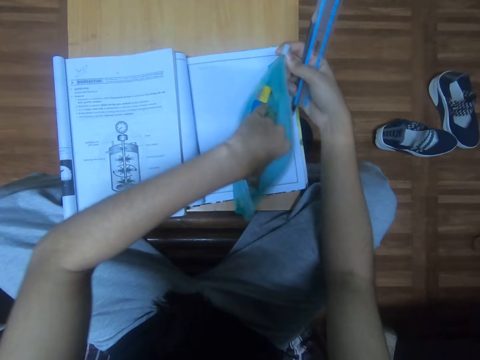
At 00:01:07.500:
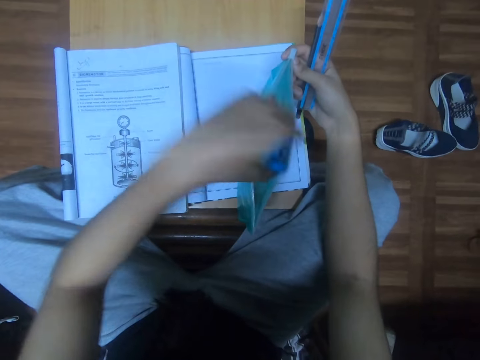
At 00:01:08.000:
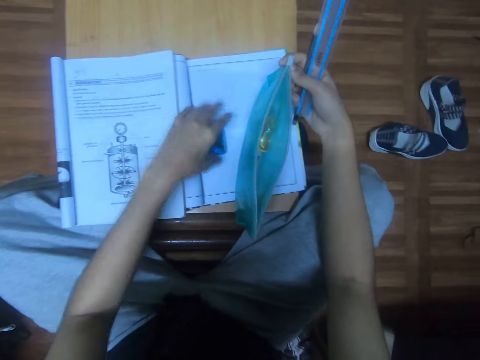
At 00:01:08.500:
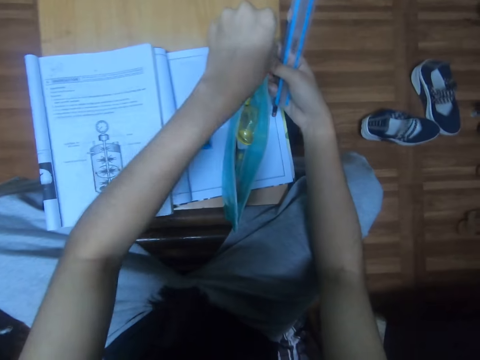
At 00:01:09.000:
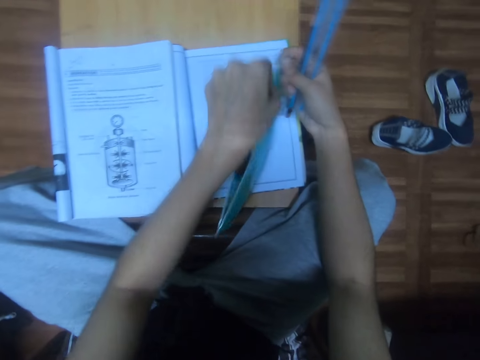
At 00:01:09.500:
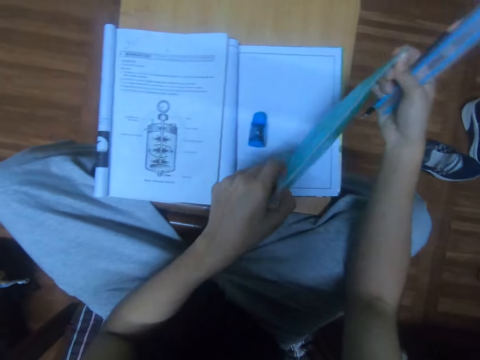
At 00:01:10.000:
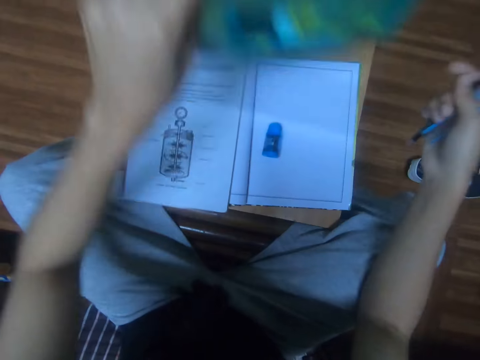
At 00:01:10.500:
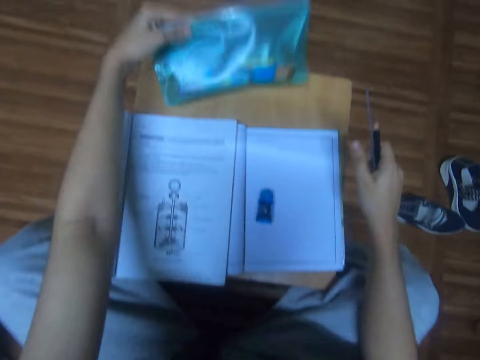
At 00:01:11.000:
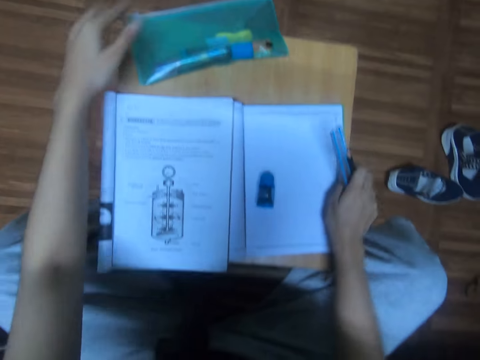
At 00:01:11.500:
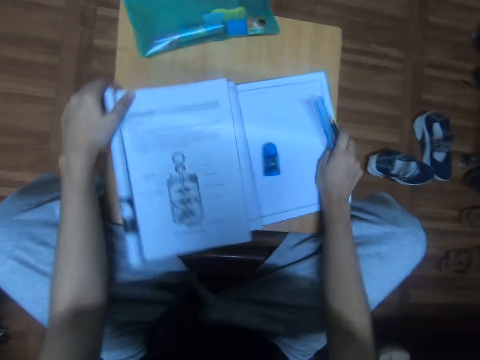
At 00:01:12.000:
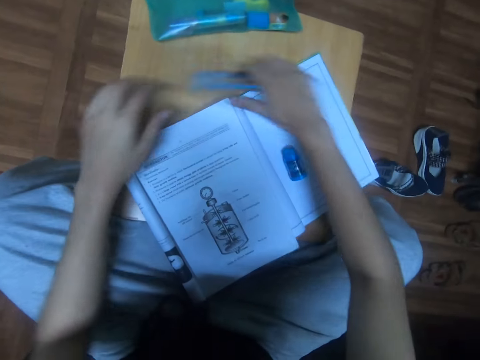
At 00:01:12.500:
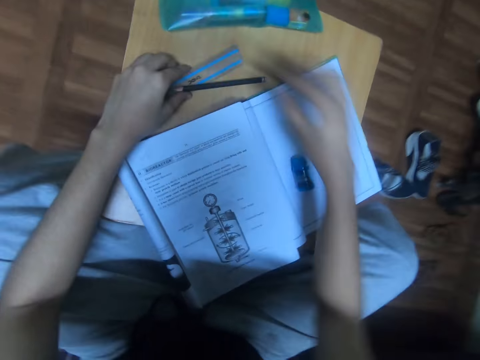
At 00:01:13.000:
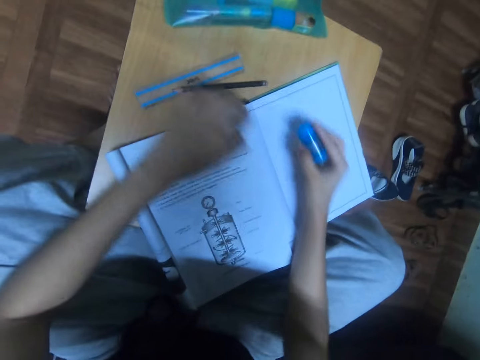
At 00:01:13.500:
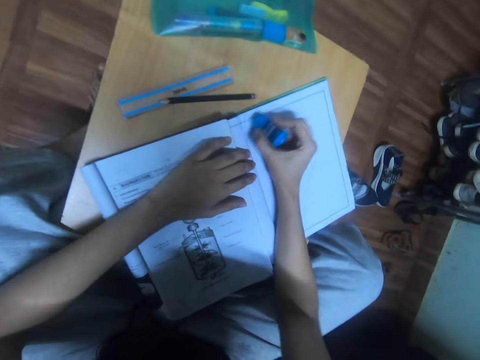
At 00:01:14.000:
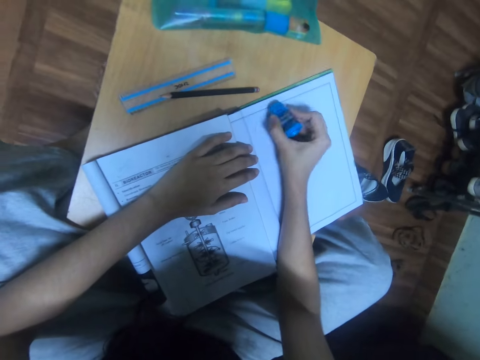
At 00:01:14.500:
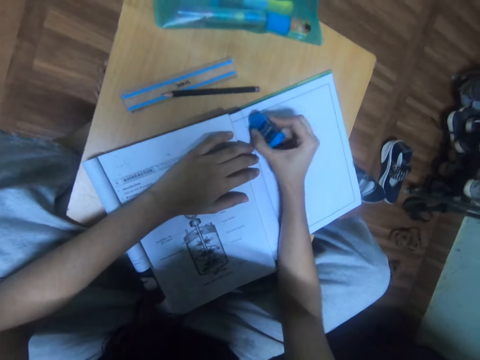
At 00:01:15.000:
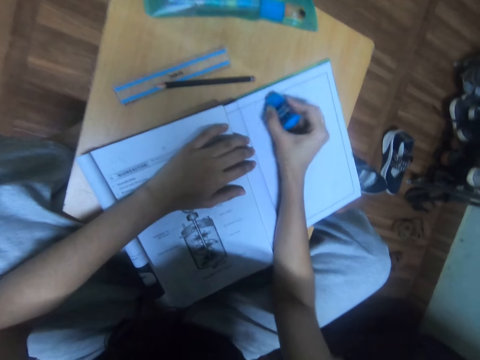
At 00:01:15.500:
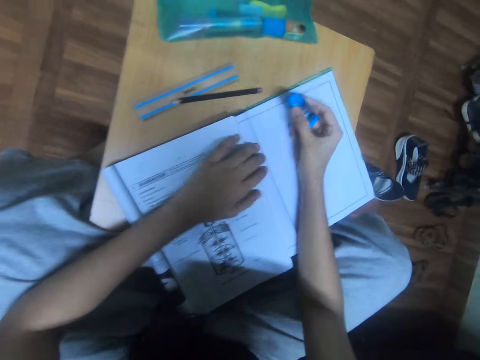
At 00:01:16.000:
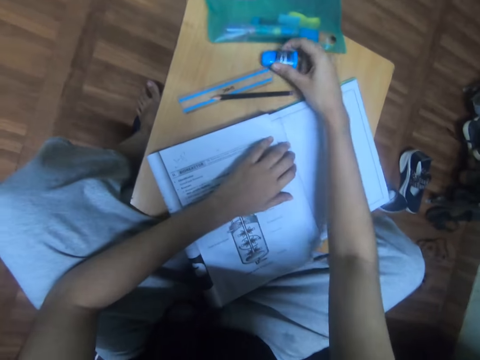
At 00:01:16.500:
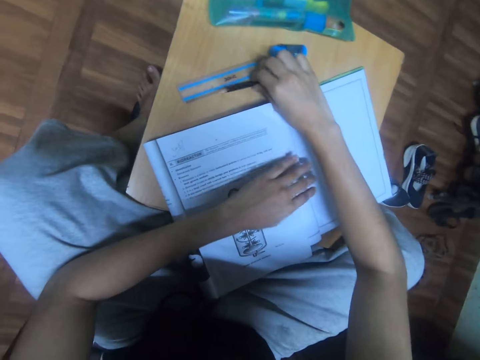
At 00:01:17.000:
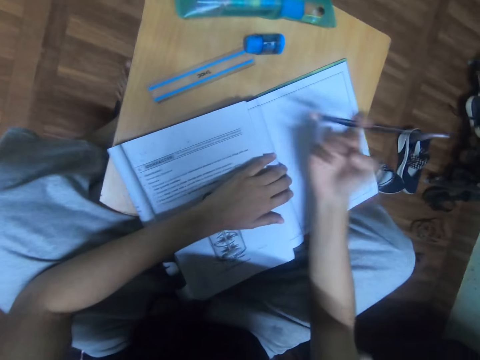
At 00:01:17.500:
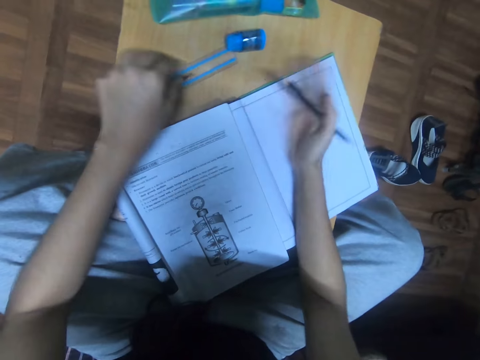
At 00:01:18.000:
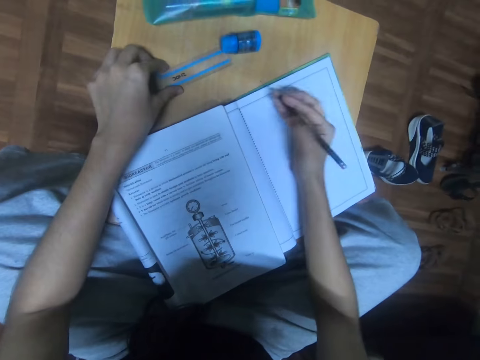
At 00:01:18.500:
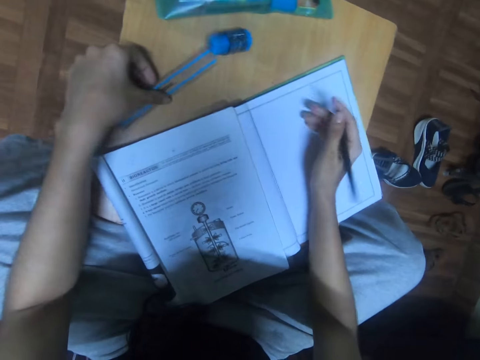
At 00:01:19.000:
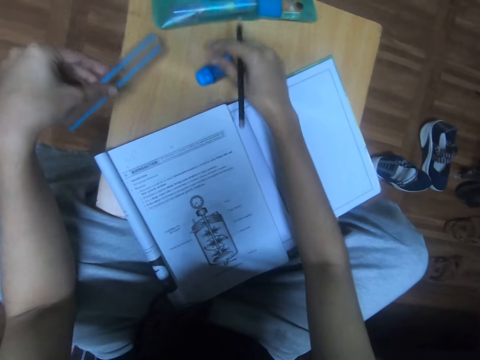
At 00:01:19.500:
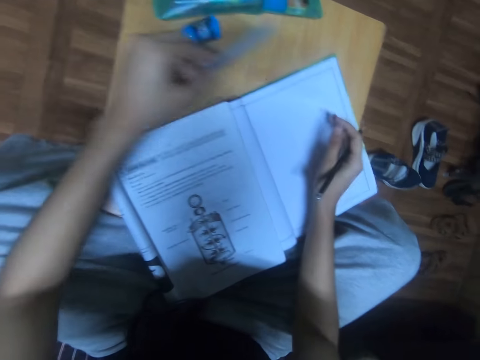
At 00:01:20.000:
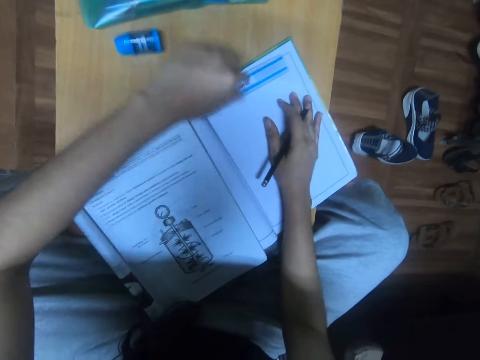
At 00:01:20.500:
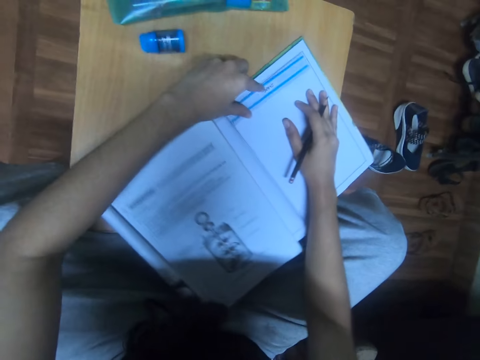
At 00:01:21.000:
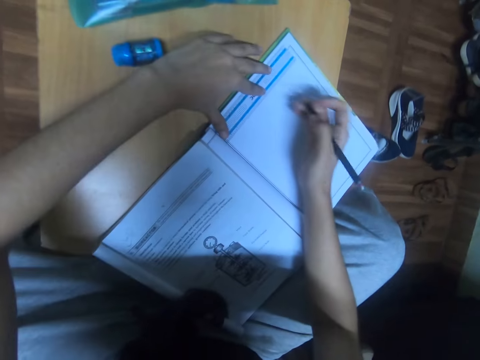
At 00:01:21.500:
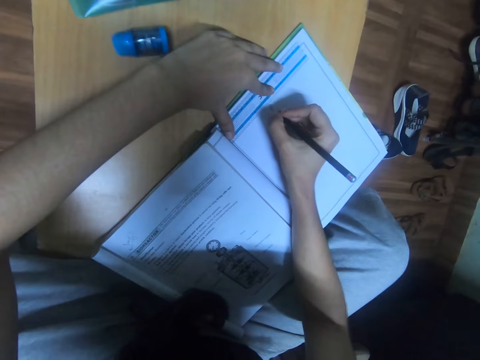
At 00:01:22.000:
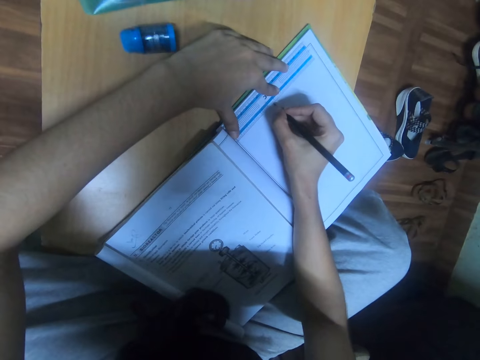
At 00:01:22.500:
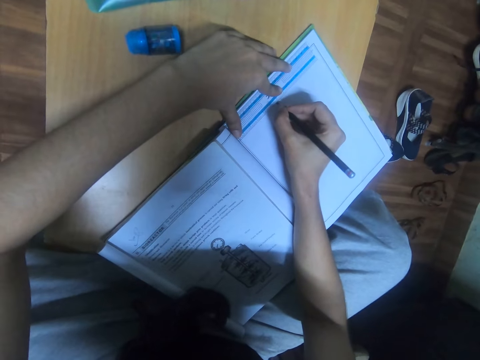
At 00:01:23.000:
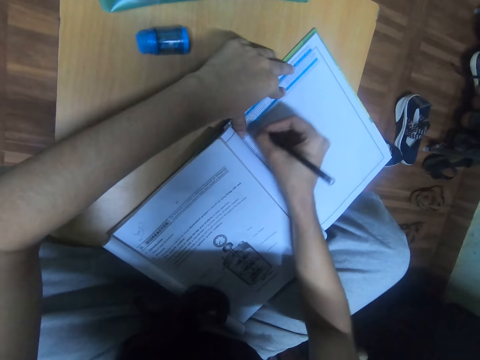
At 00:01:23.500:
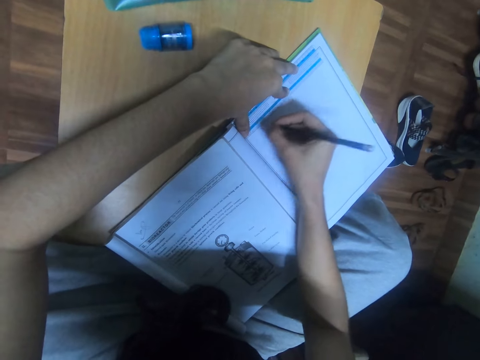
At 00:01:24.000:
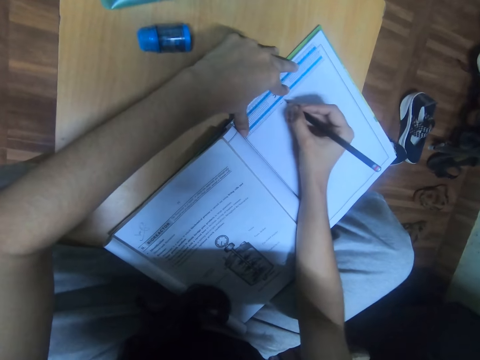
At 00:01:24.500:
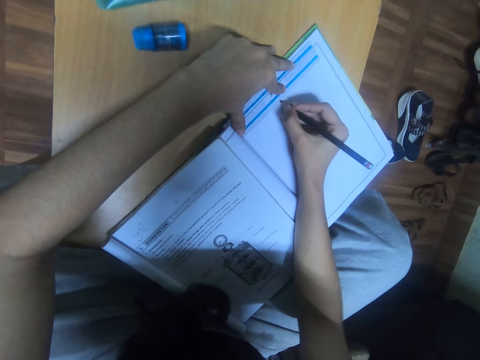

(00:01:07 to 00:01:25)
The camera wearer removes the eraser from the stationery pouch. They put the eraser on the book. They close the stationery pouch. They put the stationery pouch on the table. They adjust the books. They turn the book. They put the ruler on the table and put the pencil on the table. They pick the eraser. They erase the drawing. They put the eraser on the table. They pick the pencil. They wipe the book. They pick the ruler. They place the ruler on the book. They draw on the book.

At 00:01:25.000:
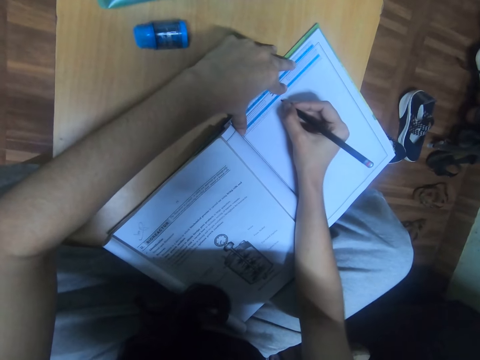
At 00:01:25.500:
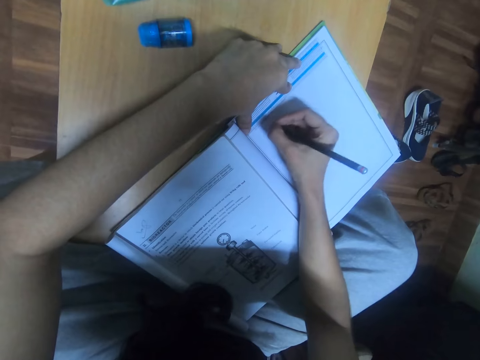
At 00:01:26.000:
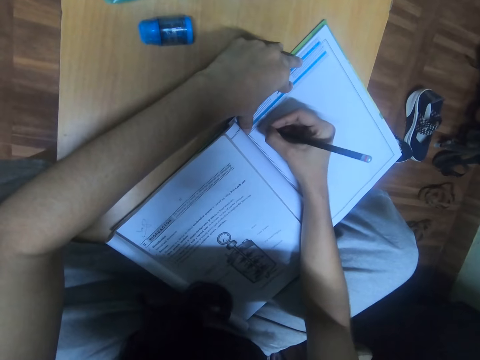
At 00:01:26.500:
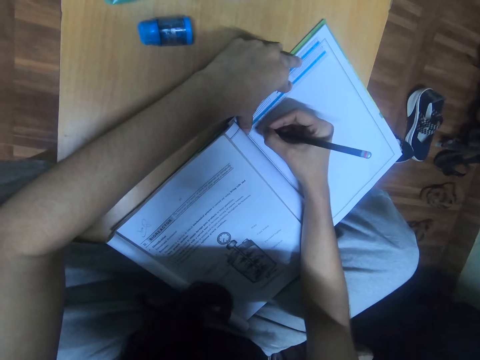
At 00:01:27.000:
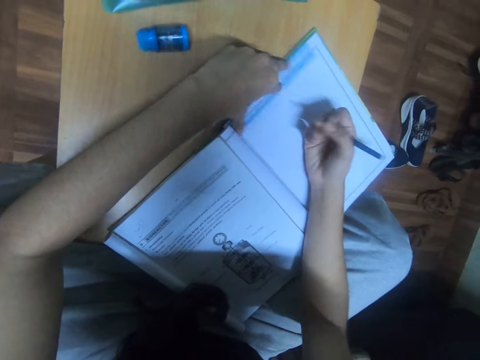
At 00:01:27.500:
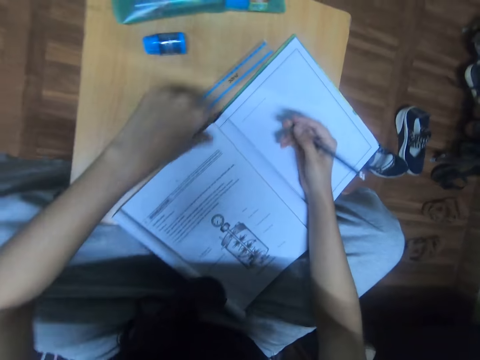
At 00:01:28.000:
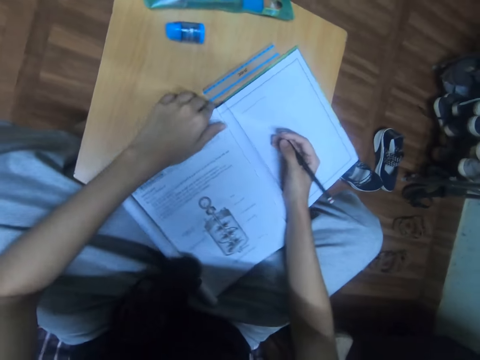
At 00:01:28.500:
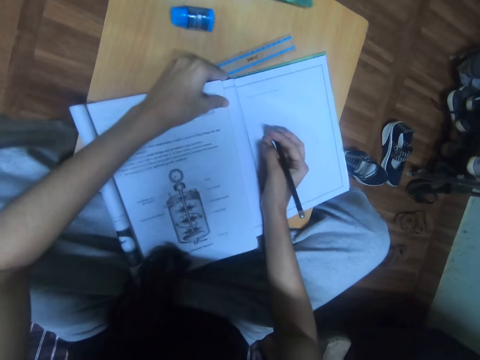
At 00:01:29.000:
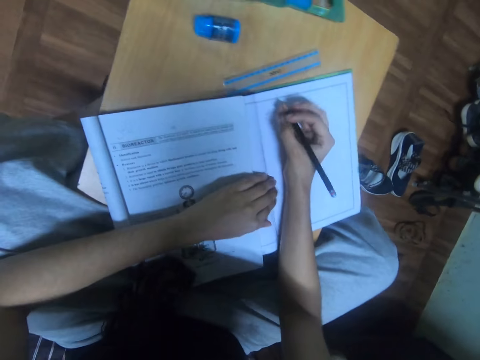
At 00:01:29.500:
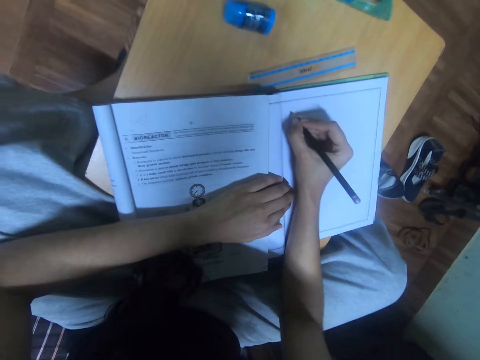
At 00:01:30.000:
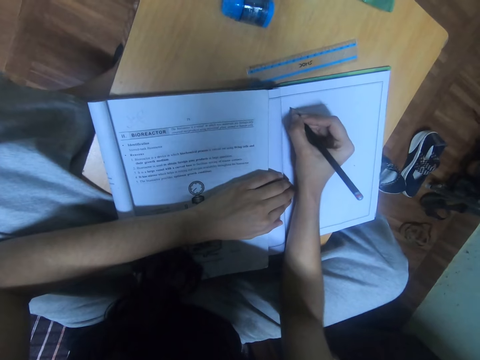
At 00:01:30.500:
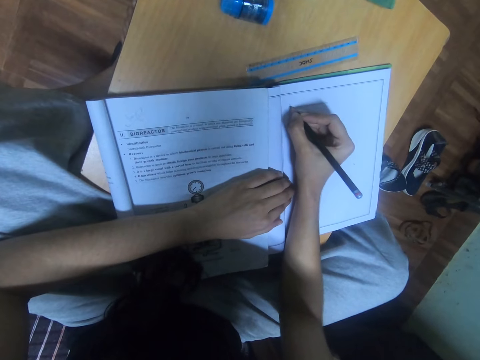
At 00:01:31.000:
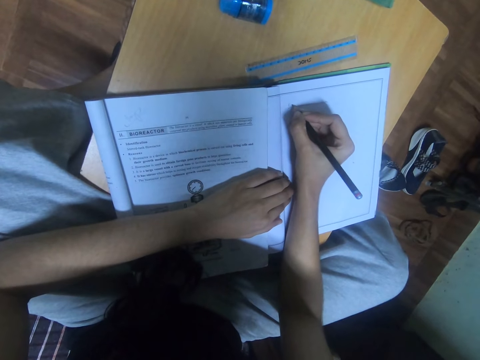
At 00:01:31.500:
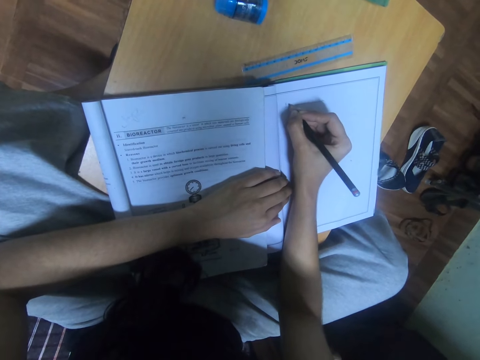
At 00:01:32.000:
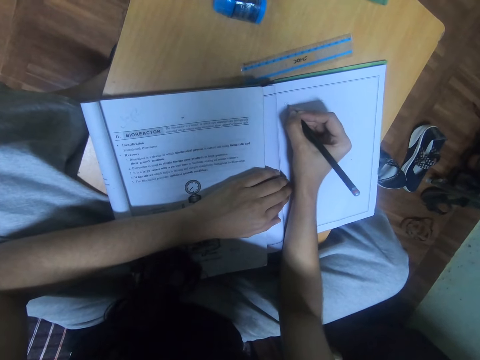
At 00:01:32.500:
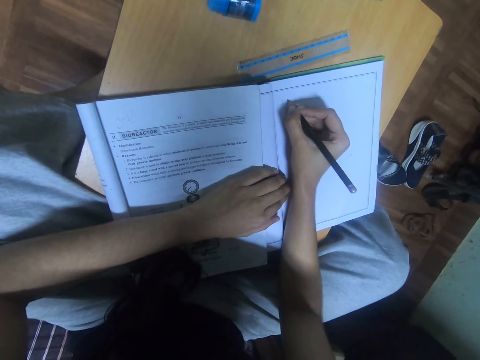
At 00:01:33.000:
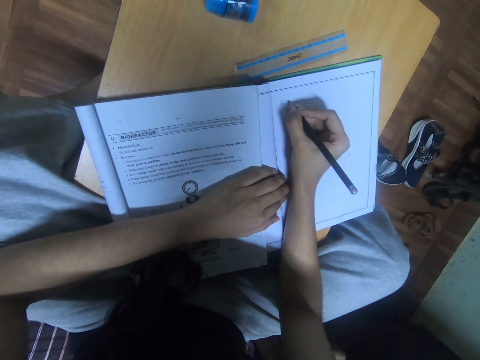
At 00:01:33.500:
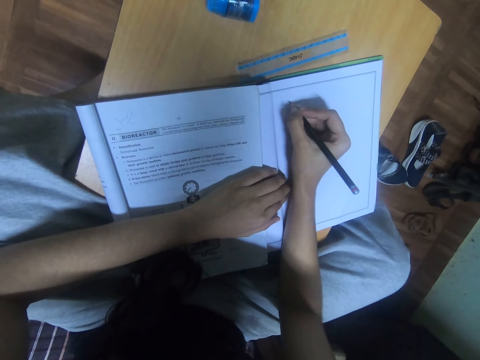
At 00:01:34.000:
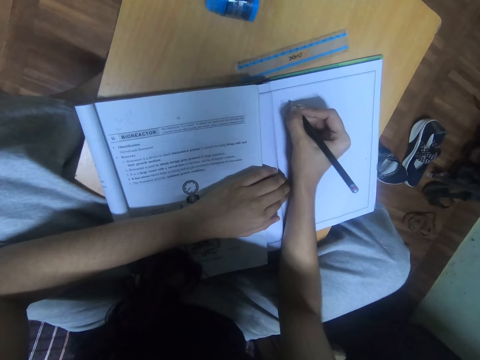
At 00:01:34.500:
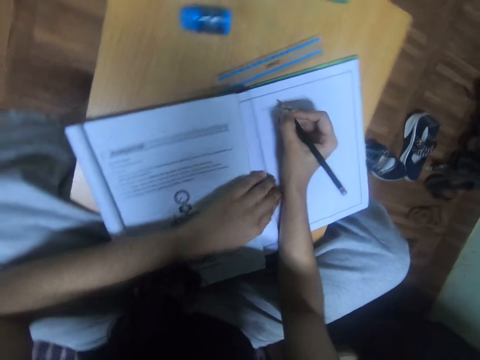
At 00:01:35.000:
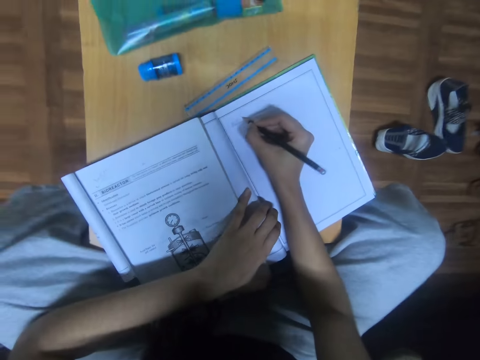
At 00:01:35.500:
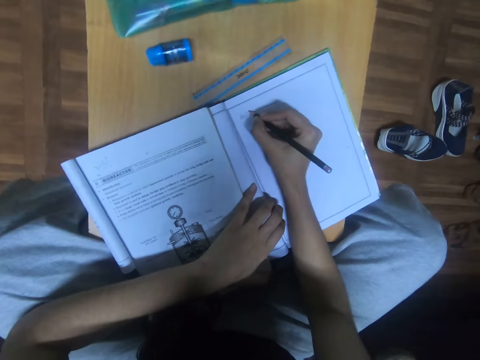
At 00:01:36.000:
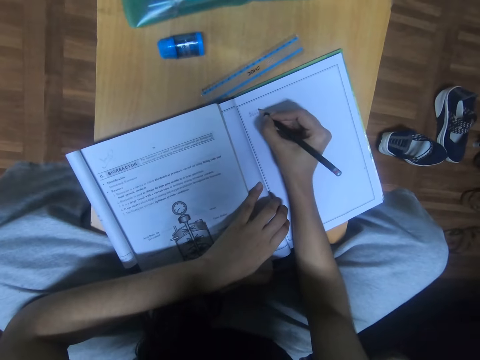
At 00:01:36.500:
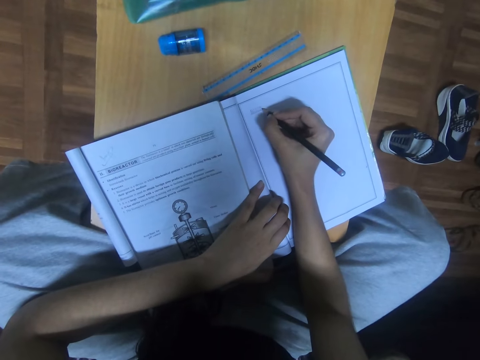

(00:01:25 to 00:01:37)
The camera wearer puts the ruler on the table. They write on the notebook.
